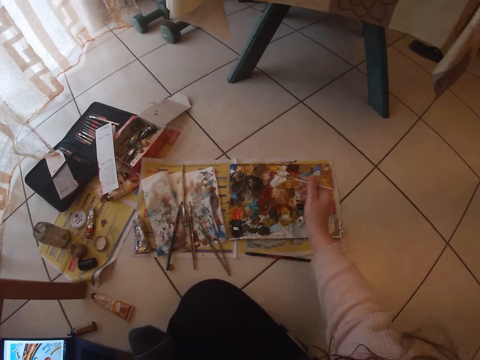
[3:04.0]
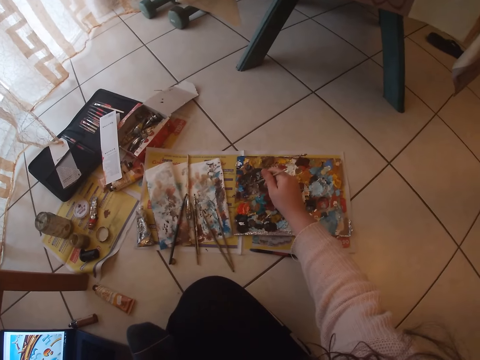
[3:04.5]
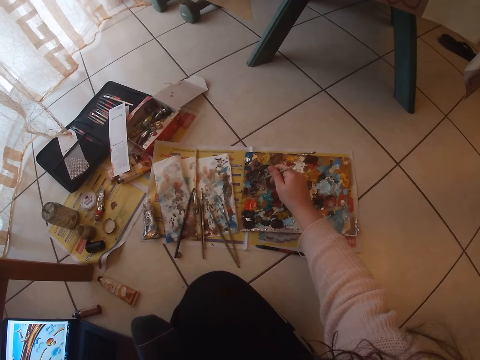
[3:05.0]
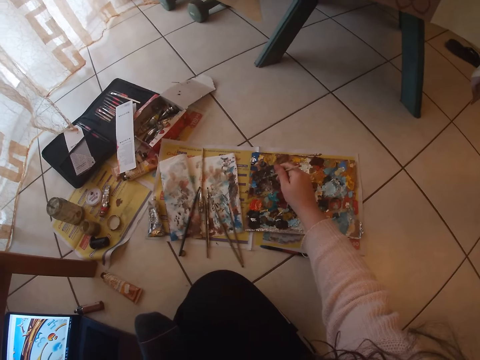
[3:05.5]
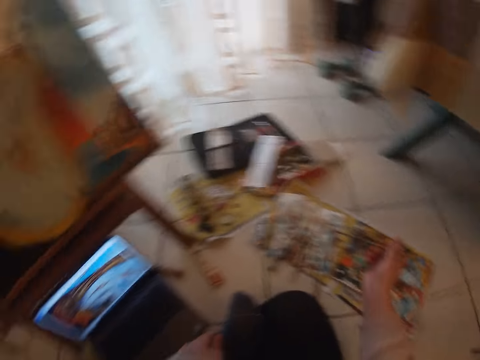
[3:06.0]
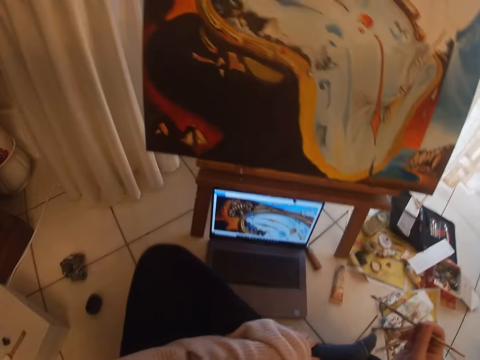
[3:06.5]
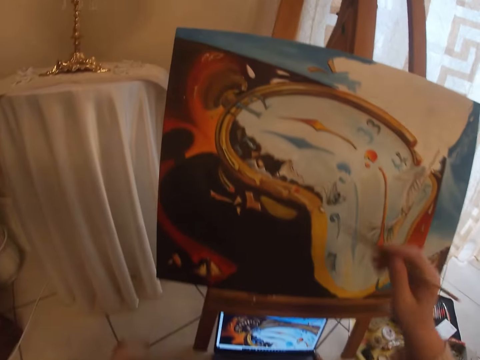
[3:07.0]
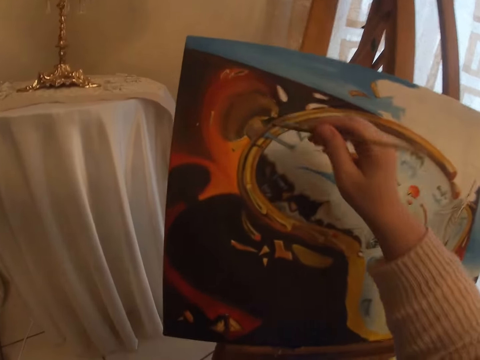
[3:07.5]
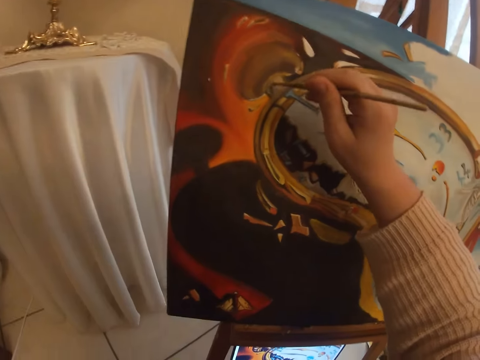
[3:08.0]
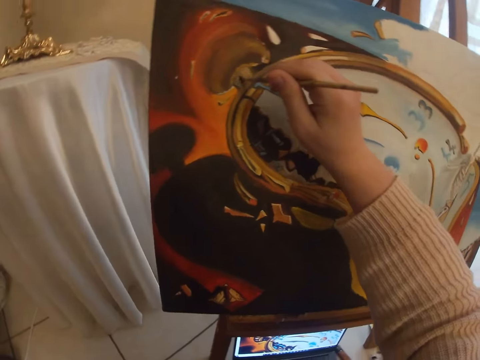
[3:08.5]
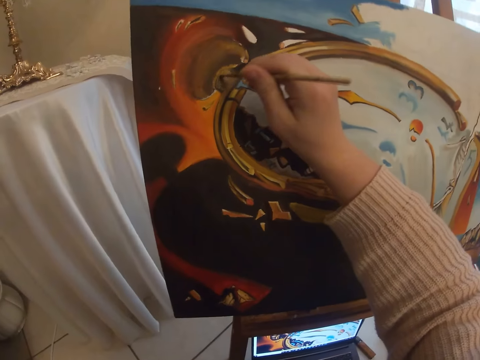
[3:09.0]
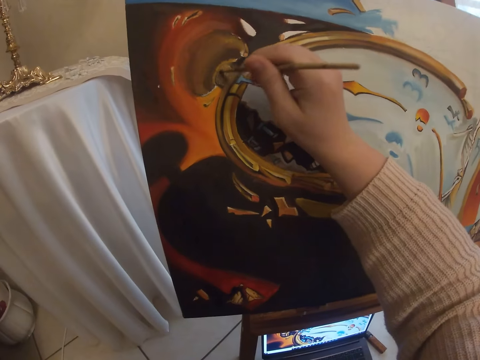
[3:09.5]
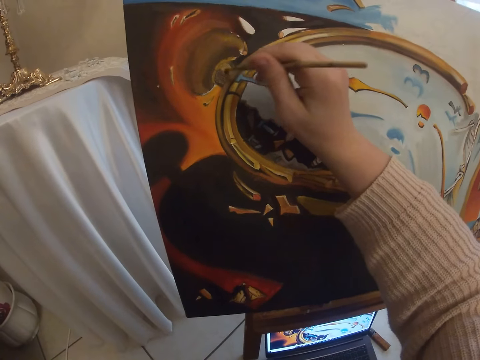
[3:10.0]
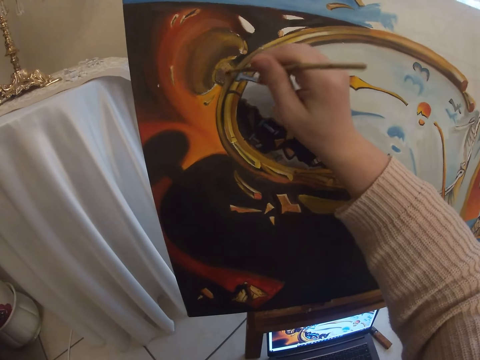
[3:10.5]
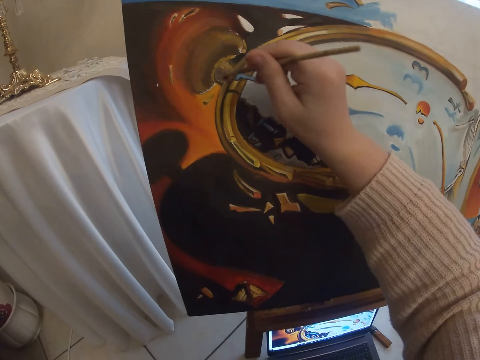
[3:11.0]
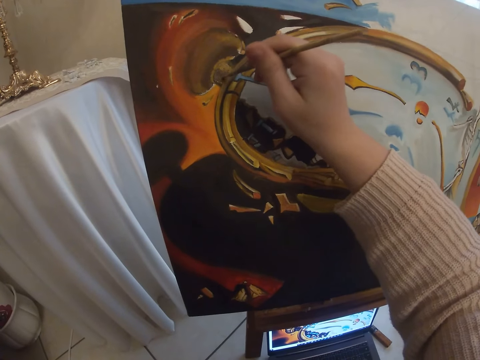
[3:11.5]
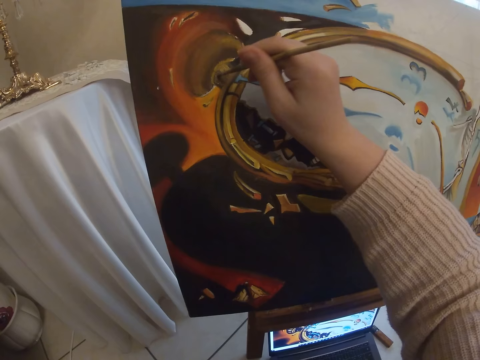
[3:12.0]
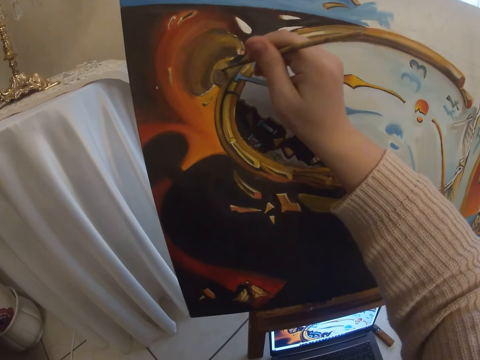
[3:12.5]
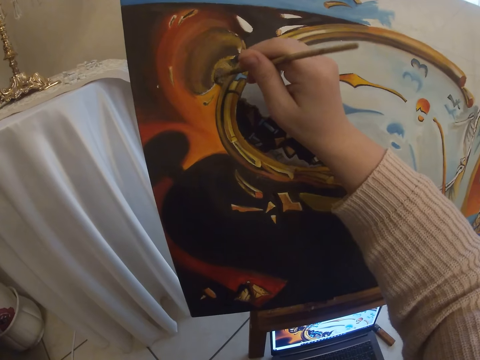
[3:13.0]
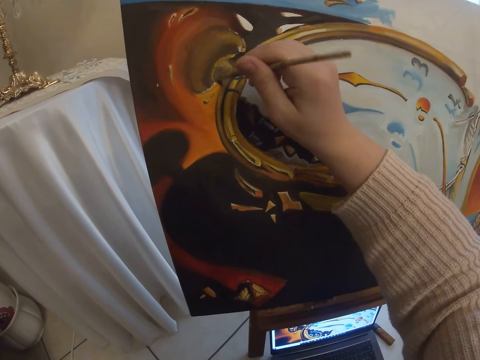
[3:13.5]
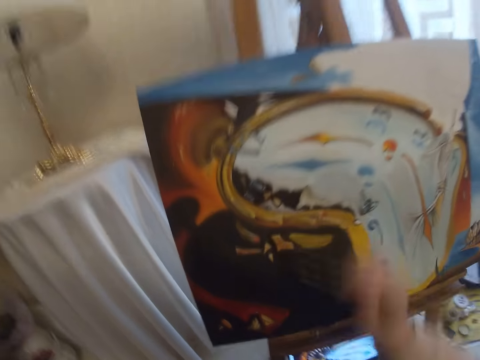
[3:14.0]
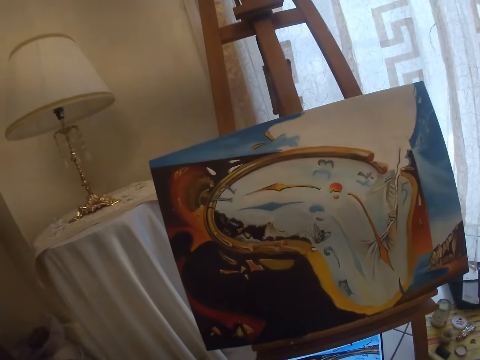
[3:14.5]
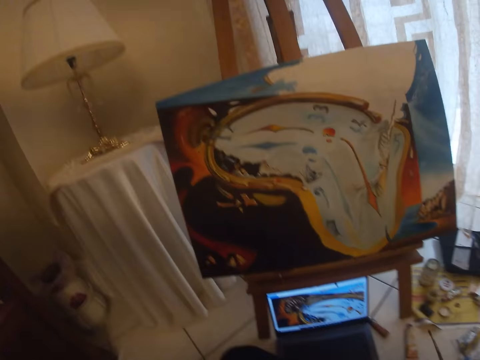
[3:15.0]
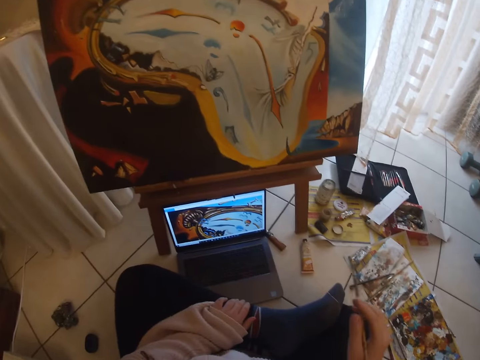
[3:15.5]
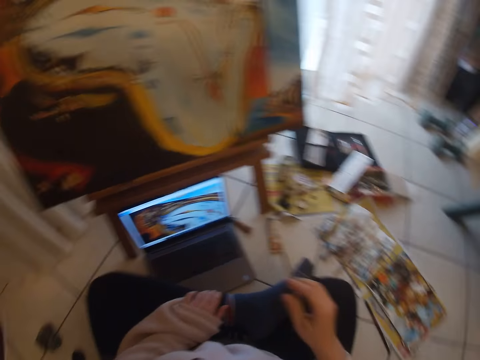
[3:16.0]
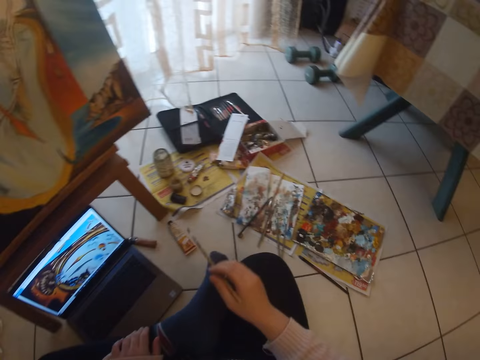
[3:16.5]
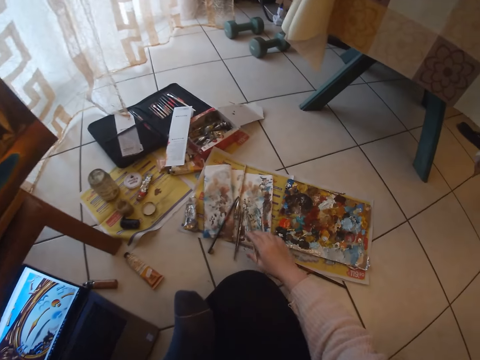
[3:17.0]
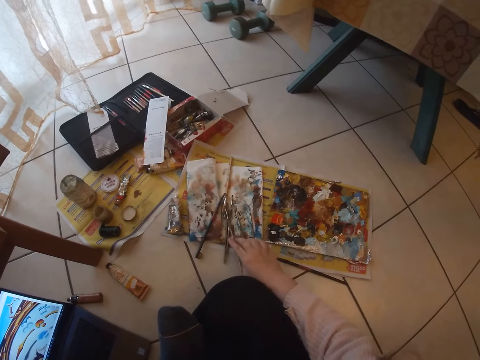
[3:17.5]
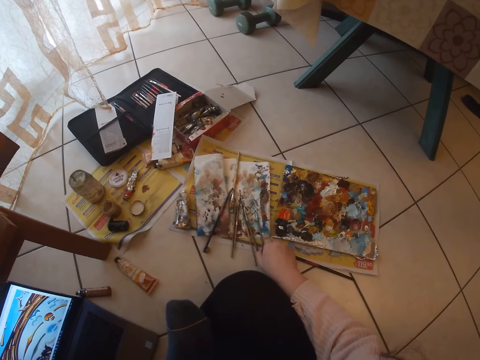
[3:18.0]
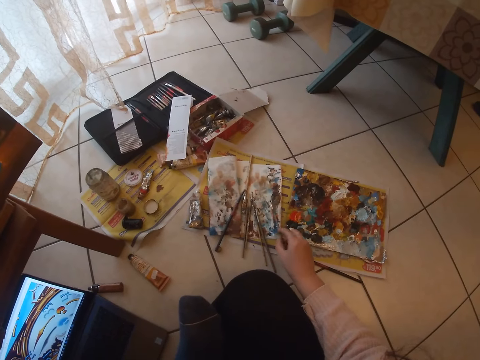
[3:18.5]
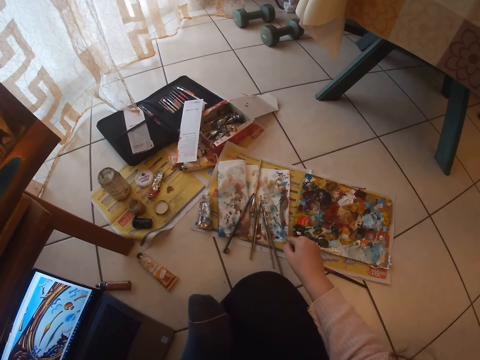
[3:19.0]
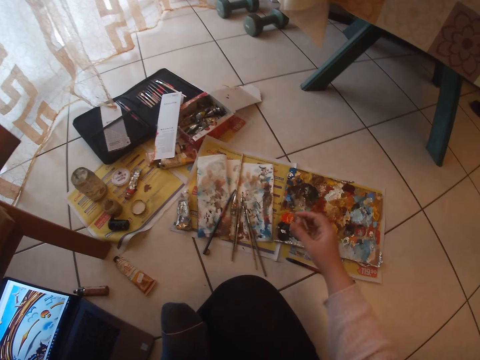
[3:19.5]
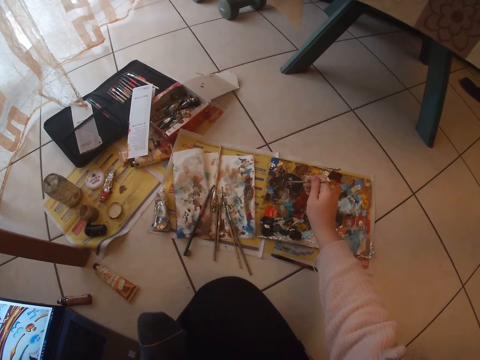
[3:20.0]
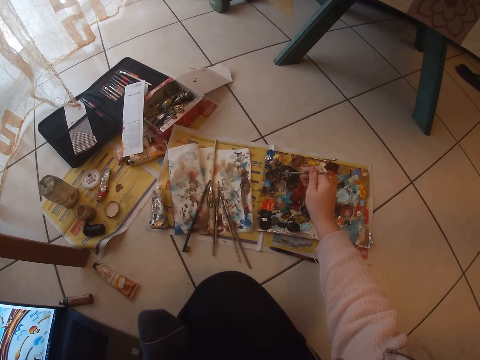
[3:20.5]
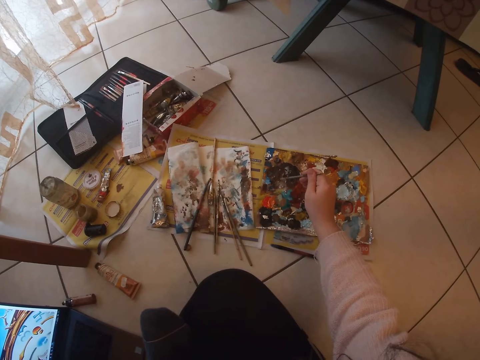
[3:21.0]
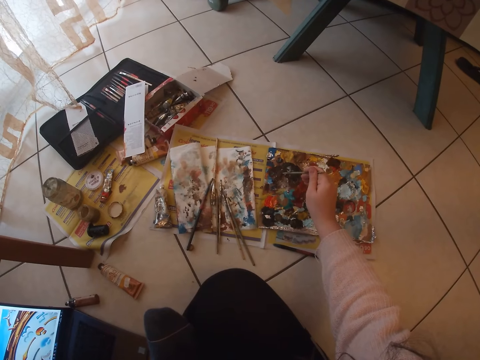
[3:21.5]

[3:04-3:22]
The camera wearer picks paint from the paint board with the brush in her right hand. She paints with the paint brush on the art work on the canvas. She checks the screen of the laptop. She holds a leg with a hand. She puts down the paint brush with a hand. She cleans the paint brush on a paper on the floor. She picks another paint brush from the floor. She cleans the paint brush on the paper on the floor. She picks paint from the paint board with the brush in her right hand.

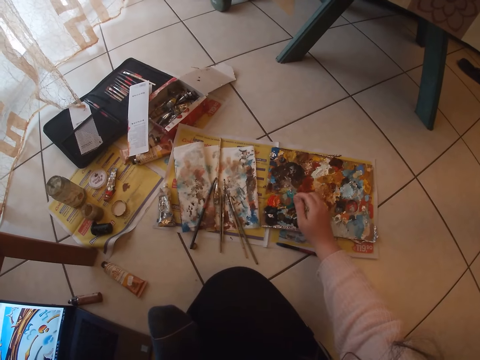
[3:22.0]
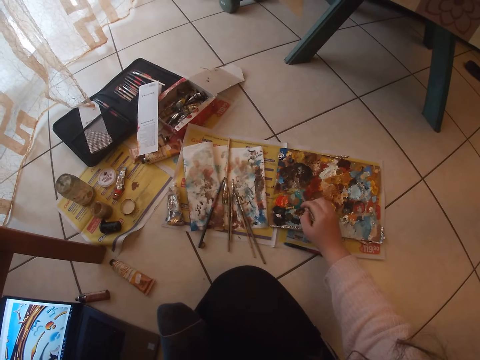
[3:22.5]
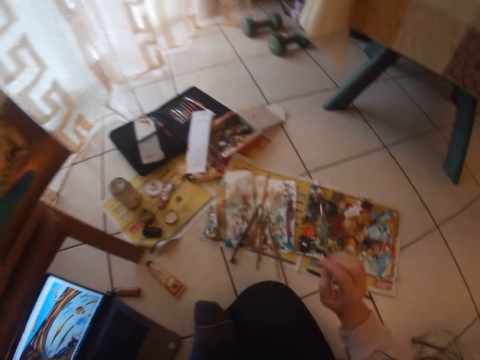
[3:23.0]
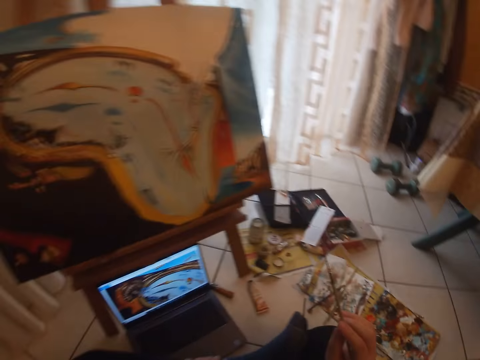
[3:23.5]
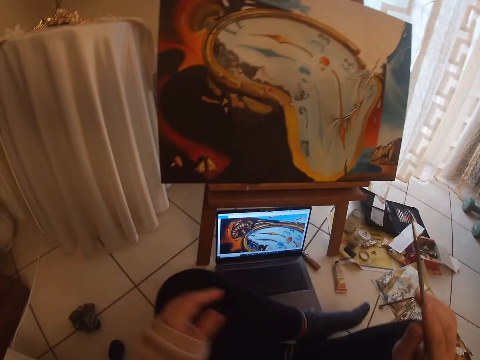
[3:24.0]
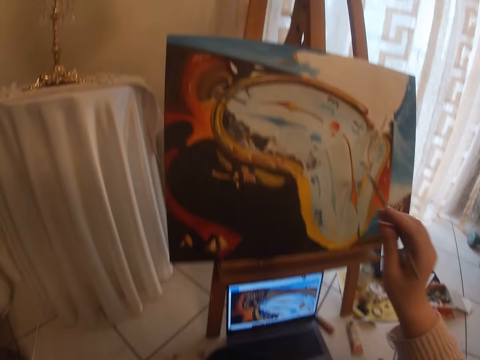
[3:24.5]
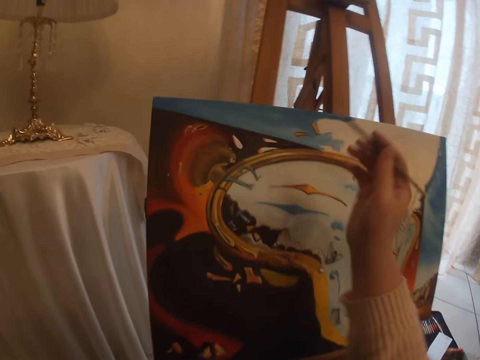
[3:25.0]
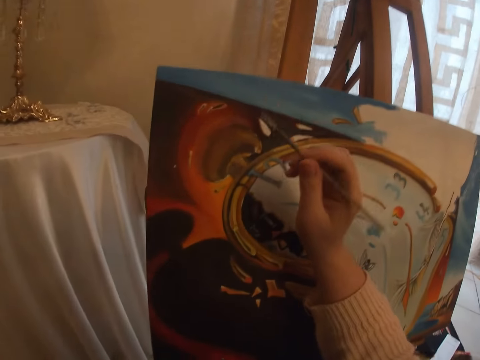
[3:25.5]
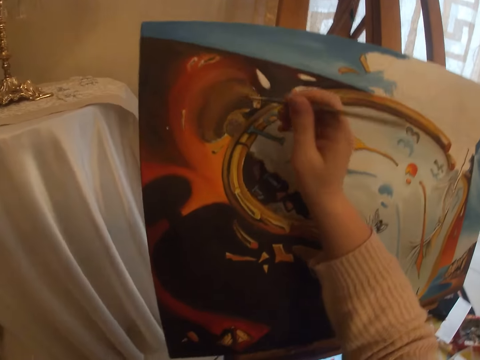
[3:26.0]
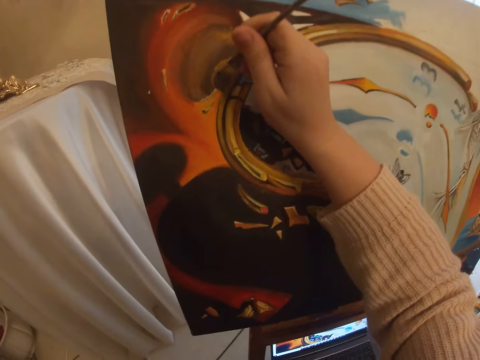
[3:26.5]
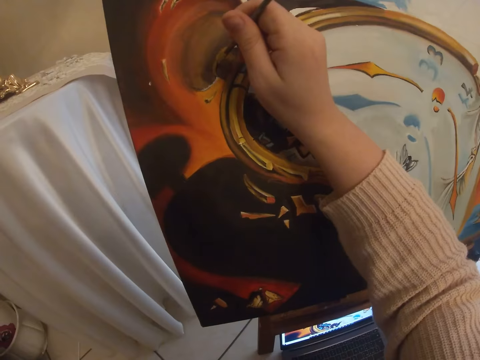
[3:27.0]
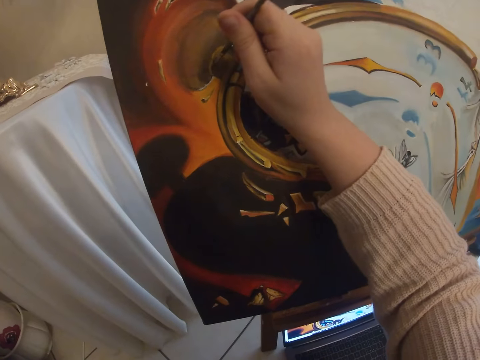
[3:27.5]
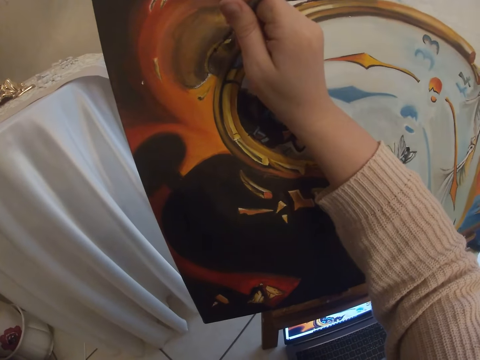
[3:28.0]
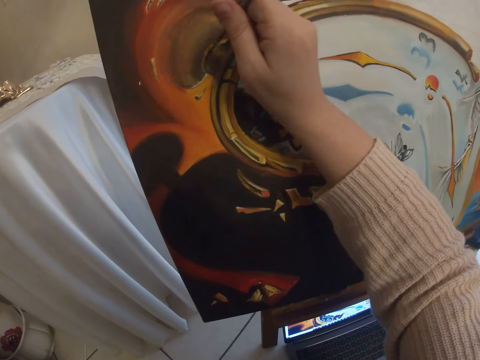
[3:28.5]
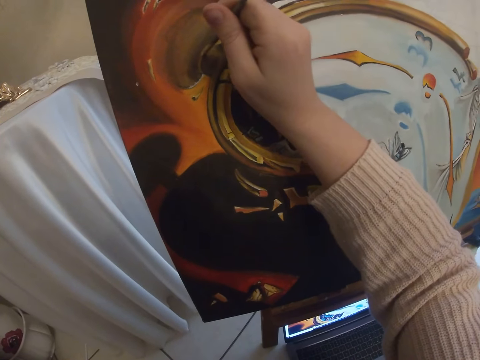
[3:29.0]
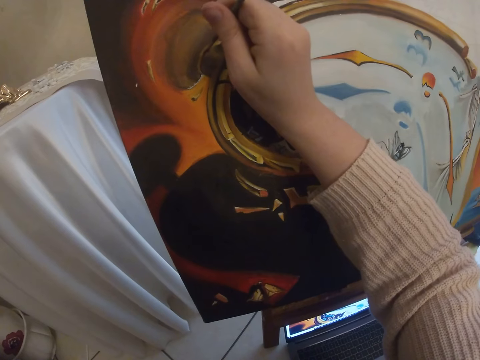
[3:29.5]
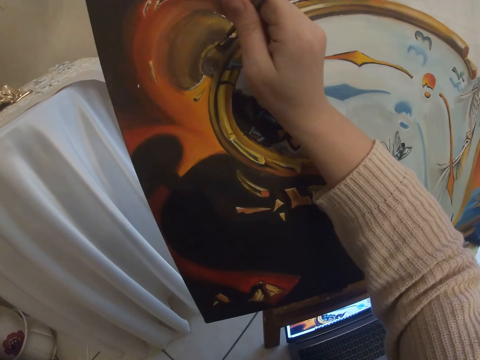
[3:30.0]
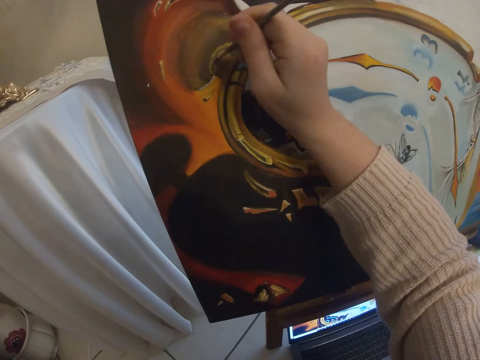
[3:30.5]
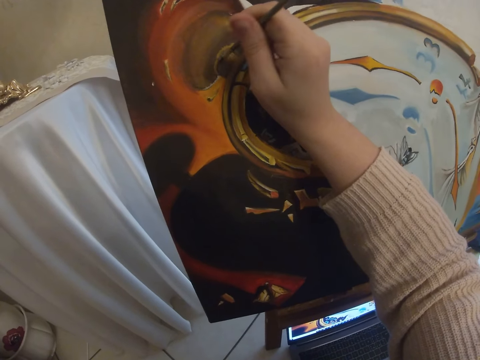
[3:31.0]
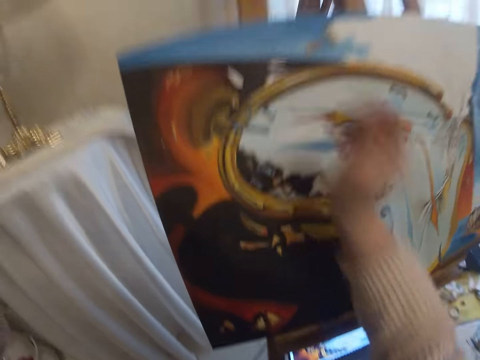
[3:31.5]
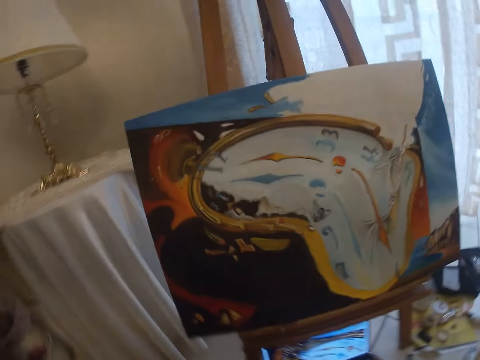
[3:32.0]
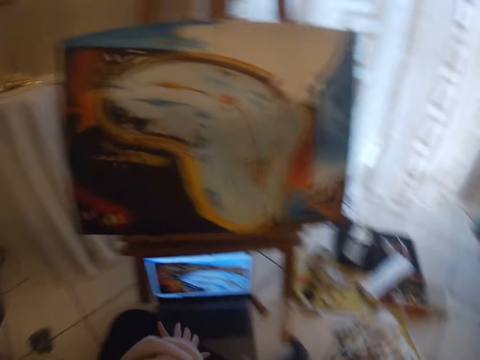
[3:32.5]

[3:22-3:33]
The camera wearer paints with the paint brush on the art work on the canvas.
